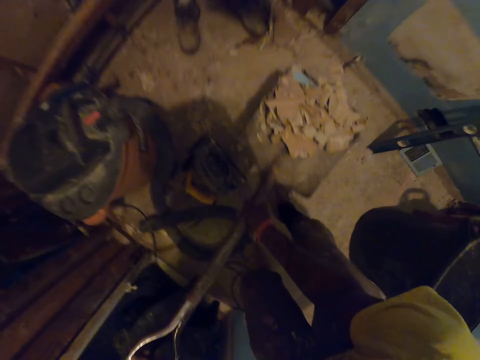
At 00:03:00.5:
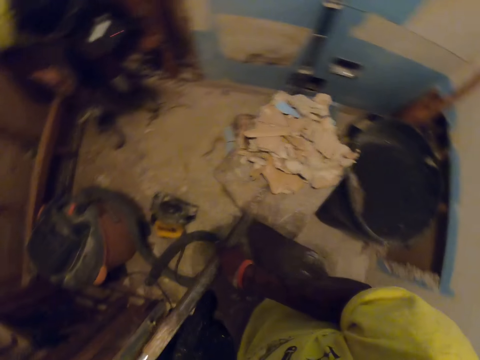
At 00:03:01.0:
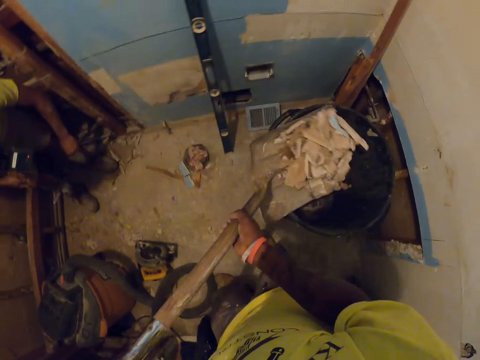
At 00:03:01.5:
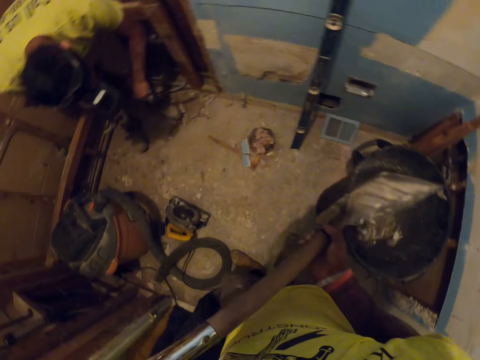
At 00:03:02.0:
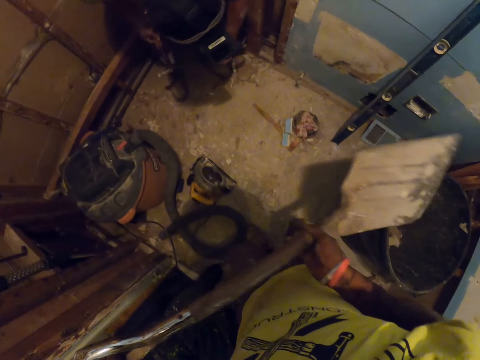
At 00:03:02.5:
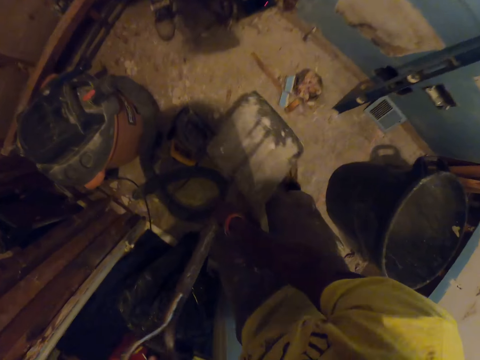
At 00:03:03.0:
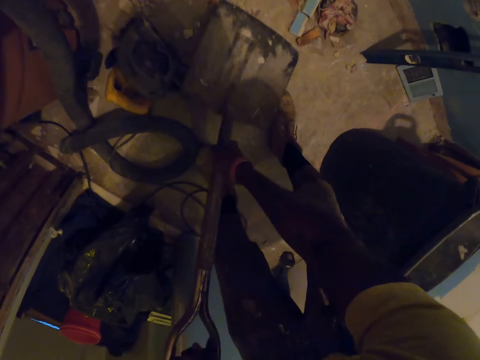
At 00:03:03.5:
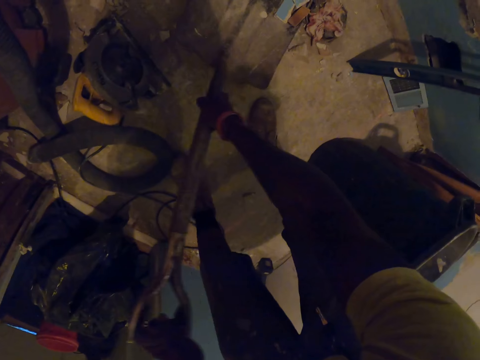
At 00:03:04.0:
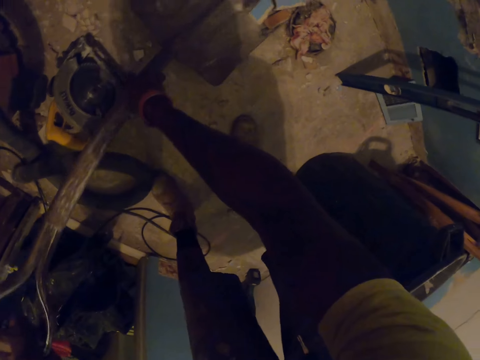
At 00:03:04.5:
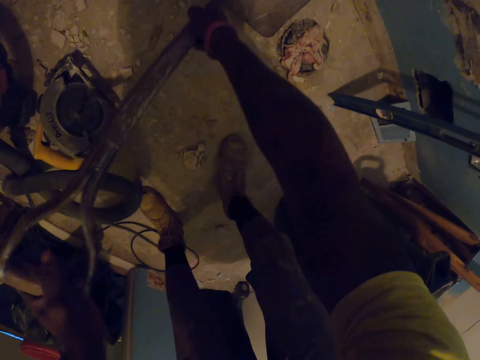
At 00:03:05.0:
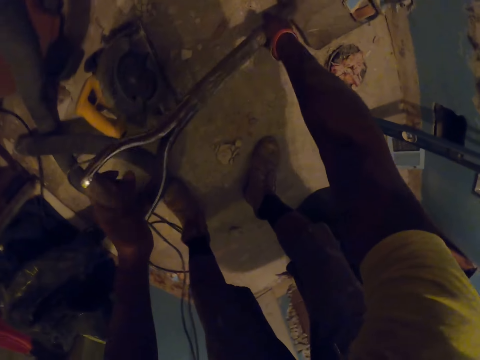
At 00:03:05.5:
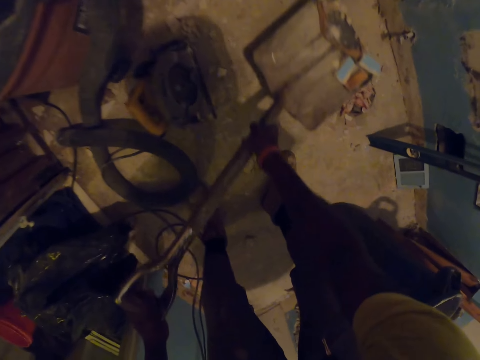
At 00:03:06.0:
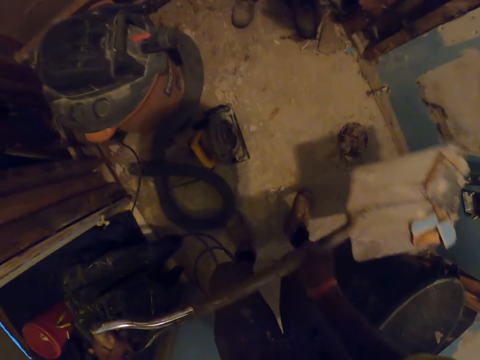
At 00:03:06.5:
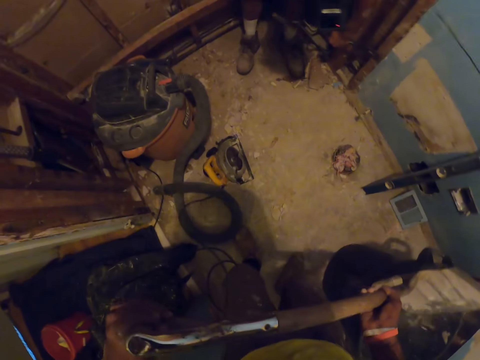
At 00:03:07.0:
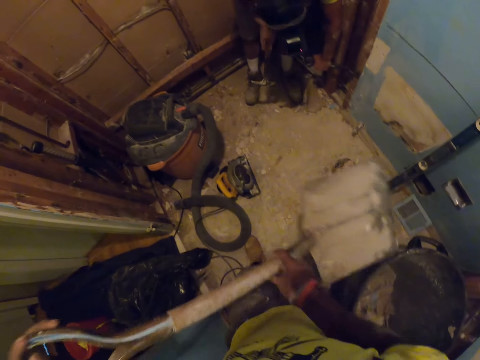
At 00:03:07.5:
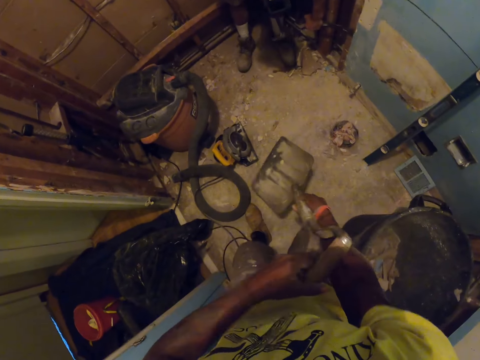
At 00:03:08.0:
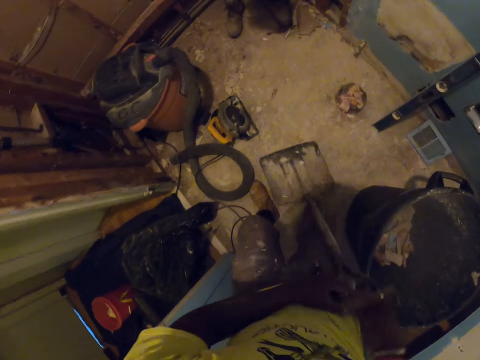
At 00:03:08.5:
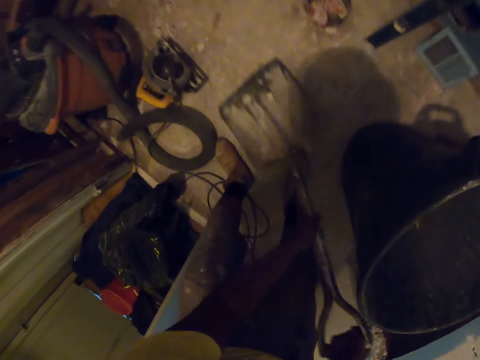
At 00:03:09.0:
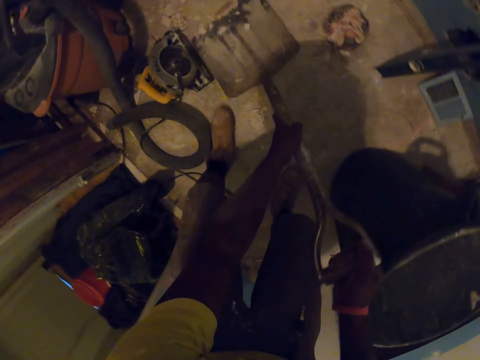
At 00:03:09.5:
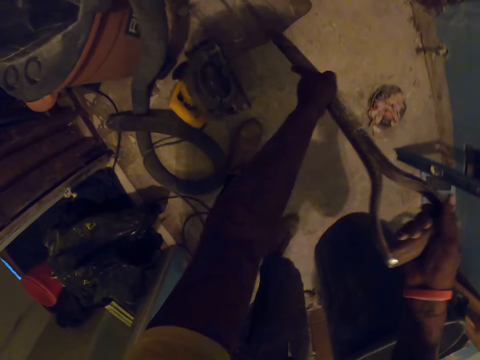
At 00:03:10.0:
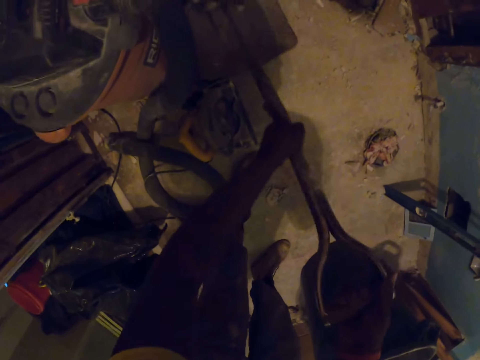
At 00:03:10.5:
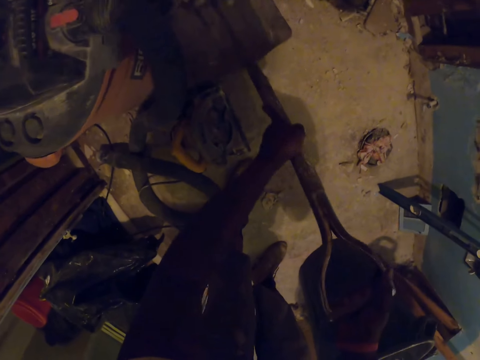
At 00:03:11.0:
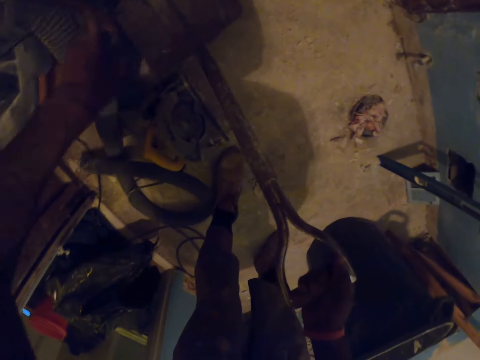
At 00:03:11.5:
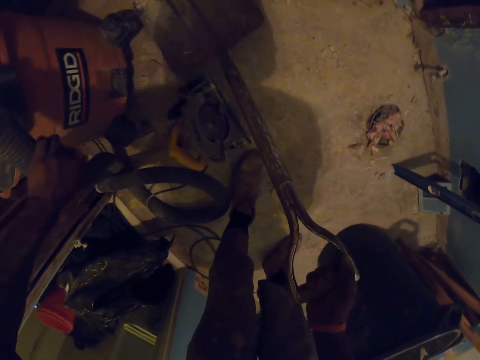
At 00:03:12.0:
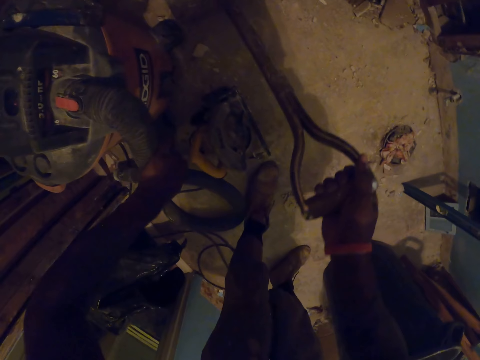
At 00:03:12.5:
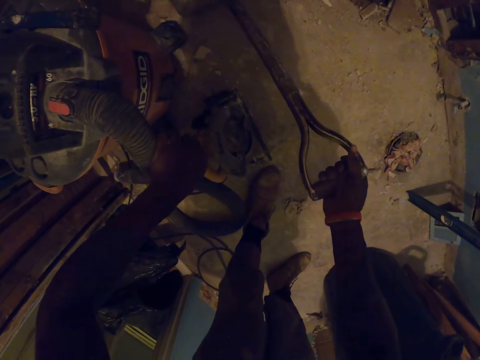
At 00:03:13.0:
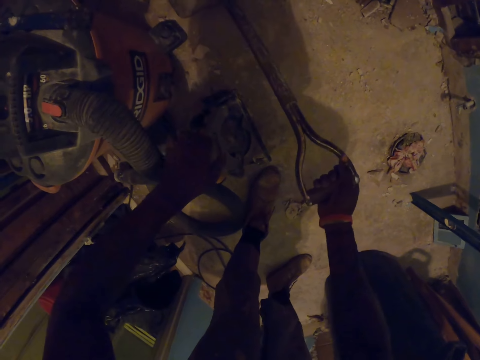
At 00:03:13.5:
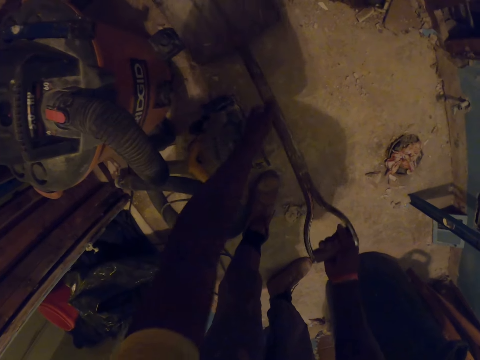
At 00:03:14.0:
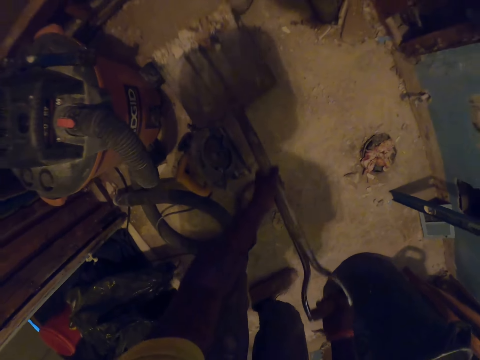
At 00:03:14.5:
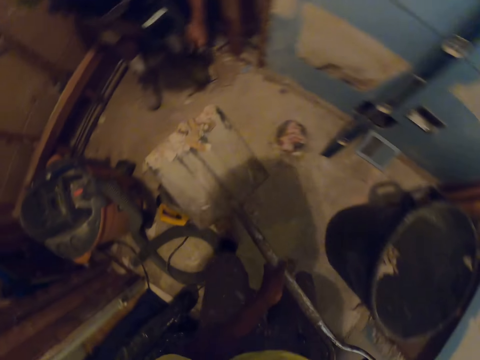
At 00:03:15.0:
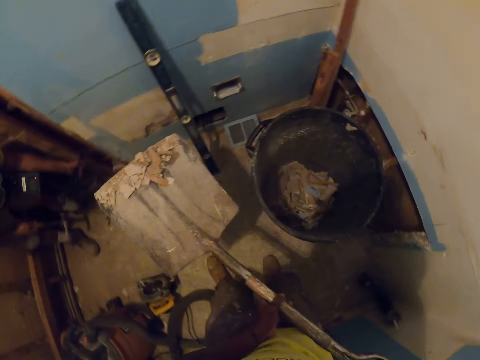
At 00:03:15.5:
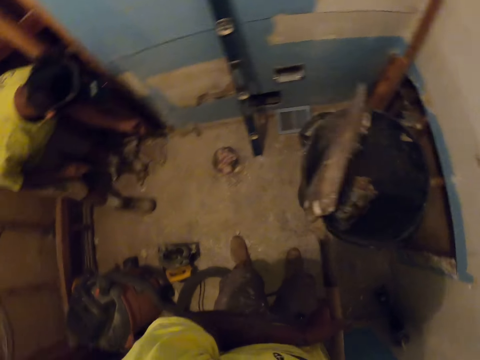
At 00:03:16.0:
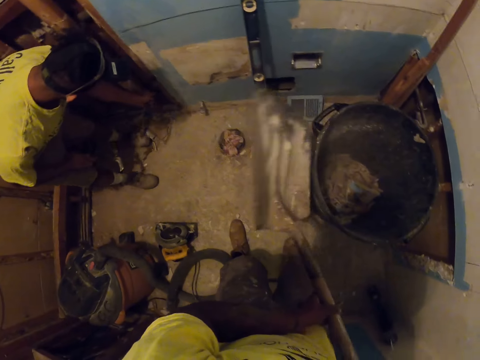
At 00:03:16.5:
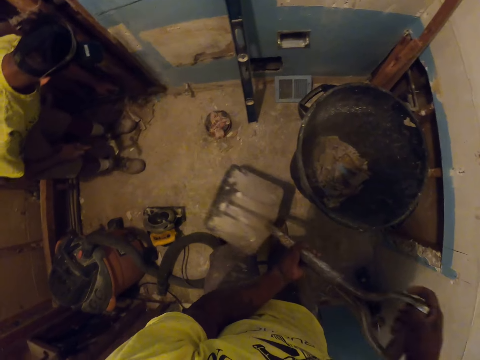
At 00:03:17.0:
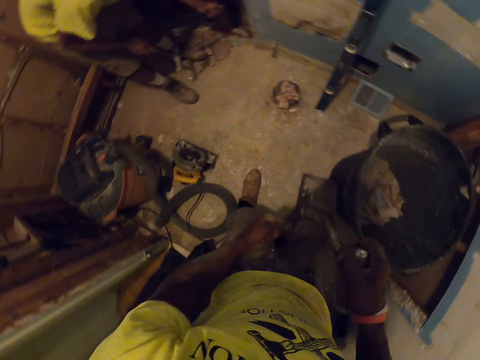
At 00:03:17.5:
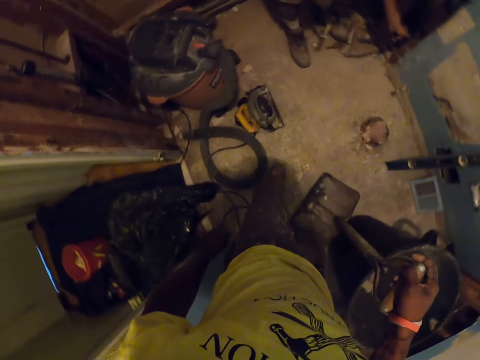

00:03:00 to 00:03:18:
The camera wearer pours the debris into the plastic bin with the shovel in both of his hands. He shovels the debris on the floor with the shovel in both of his hands. He pours the debris into the plastic bin with the shovel in both of his hands. He shovels the debris on the floor with the shovel in both of his hands. He moves the vacuum cleaner on the floor with his left hand. He pours the debris into the plastic bin with the shovel in both of his hands.

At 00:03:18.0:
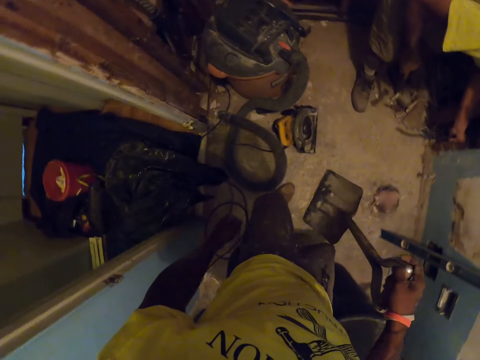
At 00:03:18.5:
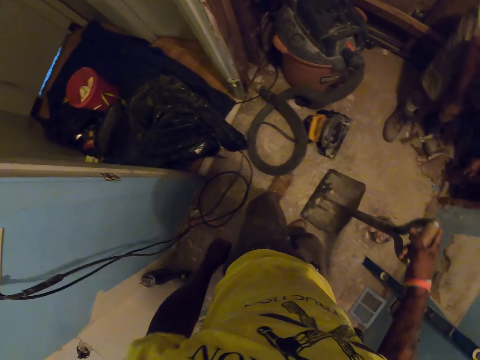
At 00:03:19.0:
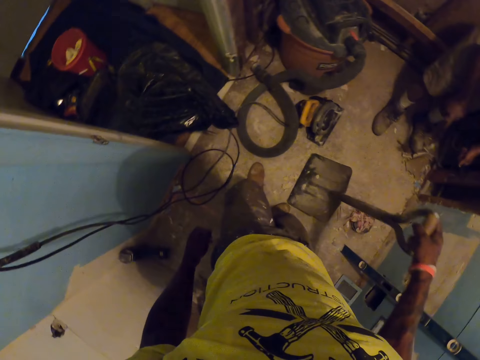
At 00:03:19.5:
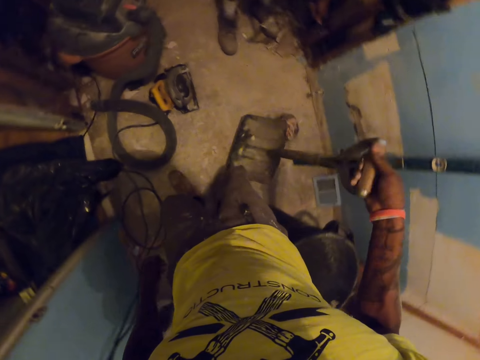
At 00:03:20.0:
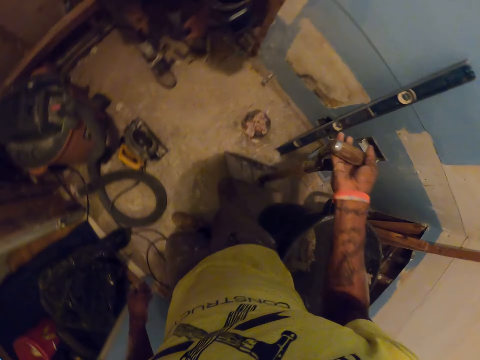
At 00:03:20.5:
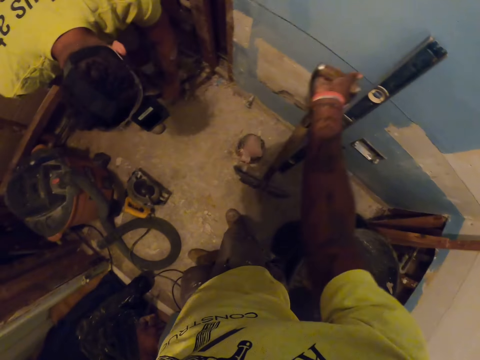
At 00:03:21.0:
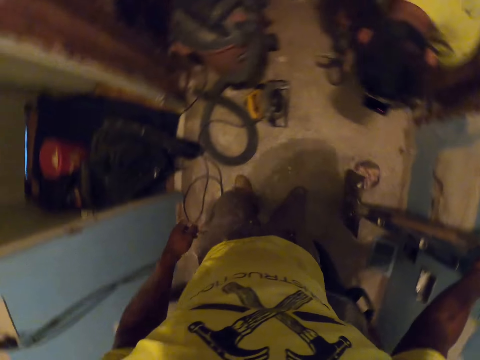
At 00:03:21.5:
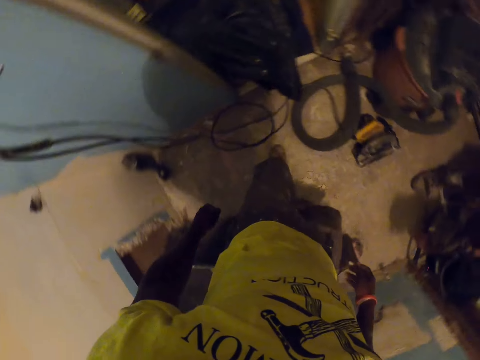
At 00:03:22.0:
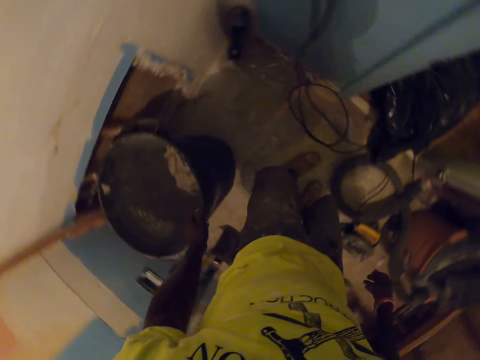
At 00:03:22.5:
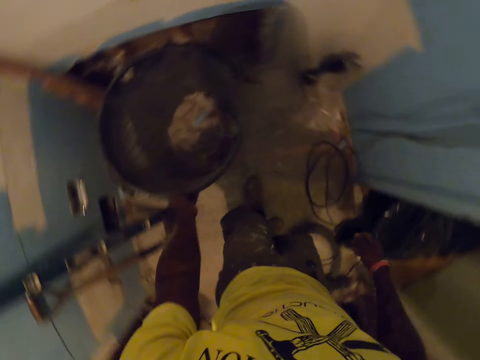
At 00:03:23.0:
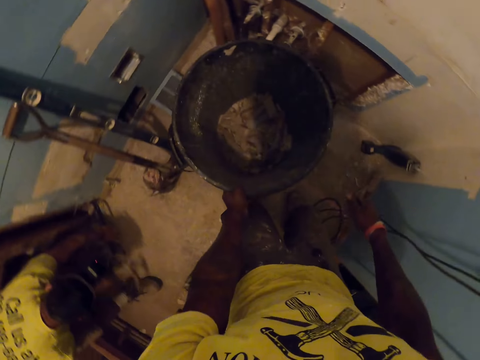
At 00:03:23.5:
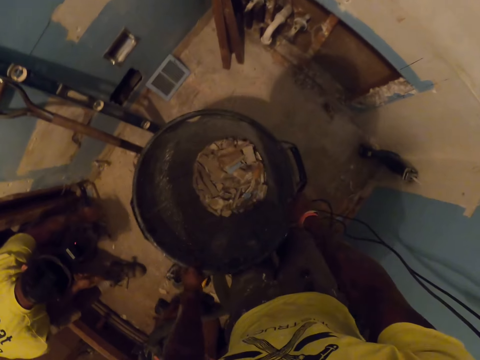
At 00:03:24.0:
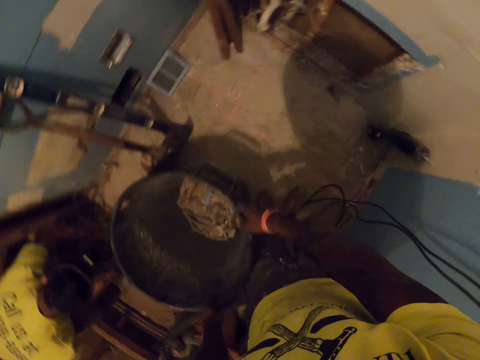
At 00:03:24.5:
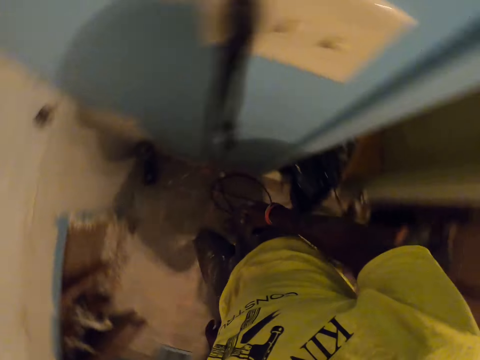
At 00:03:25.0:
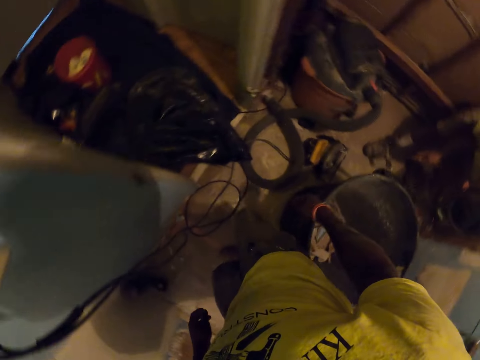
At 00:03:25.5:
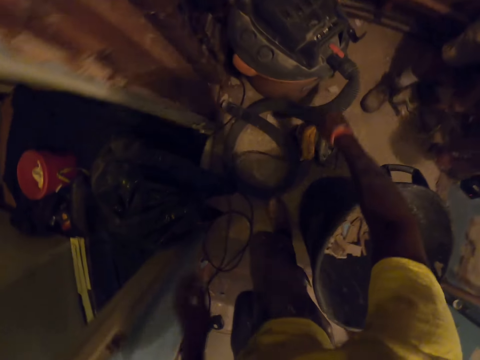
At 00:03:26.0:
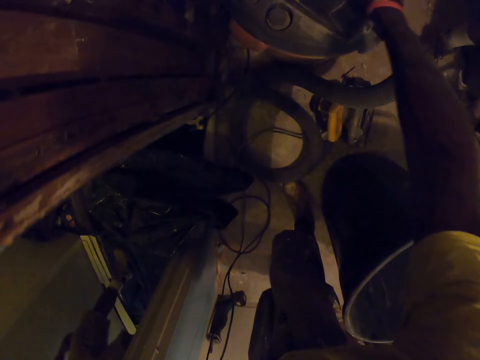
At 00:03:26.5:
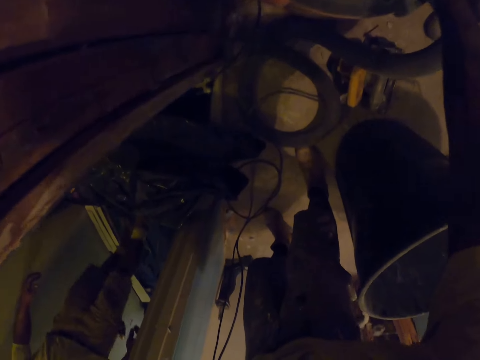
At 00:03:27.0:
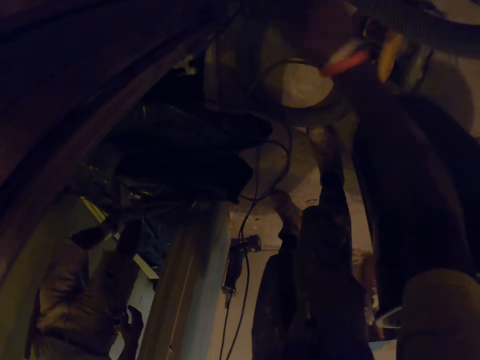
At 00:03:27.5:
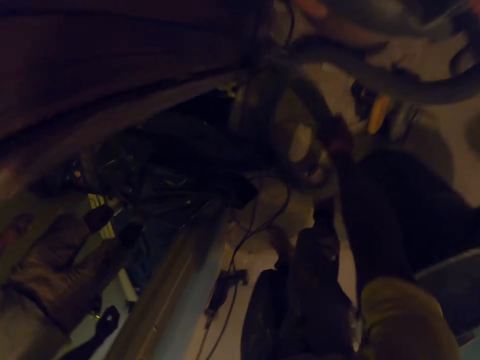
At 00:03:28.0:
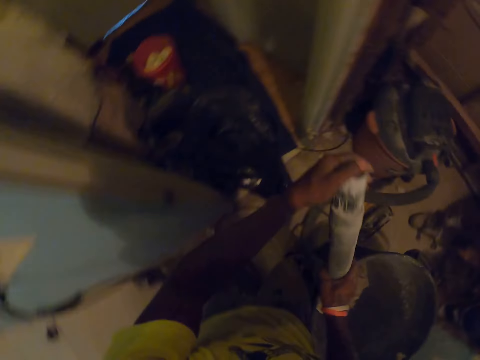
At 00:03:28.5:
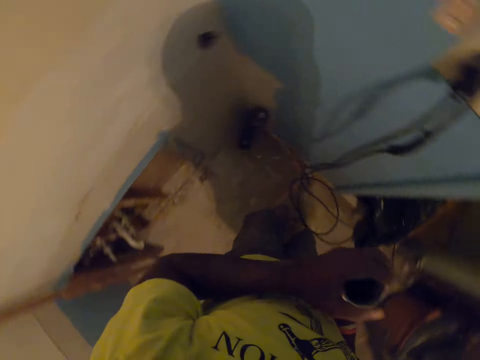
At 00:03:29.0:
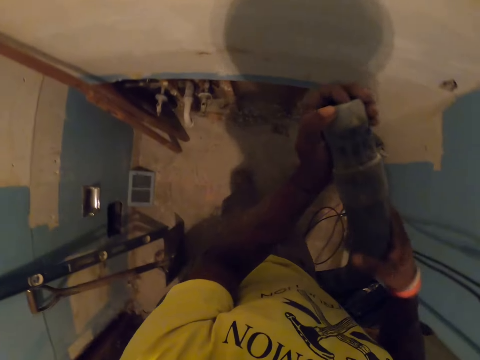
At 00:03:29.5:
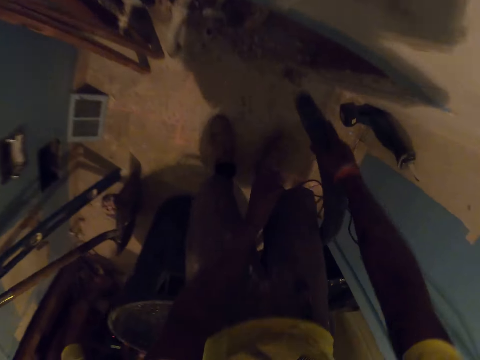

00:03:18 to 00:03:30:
The camera wearer looks around the room. He leans the shovel on the wall with his right hand. He puts the shovel on the floor. He turns around. He moves the plastic bin on the floor with his left hand. He moves the plastic bin on the floor with both of his hands. He turns around. He turns on the vacuum cleaner with his right hand. He picks up the hose of the vacuum cleaner with his right hand and holds the hose of the vacuum cleaner with both of his hands.
